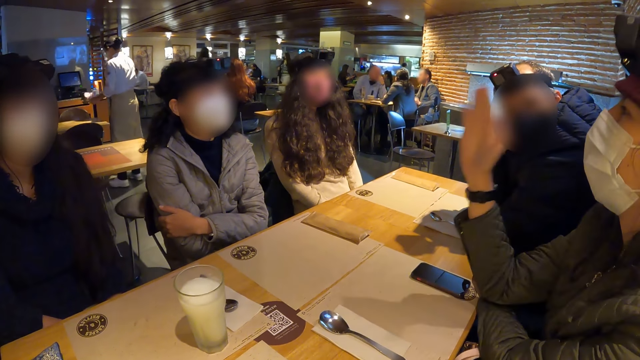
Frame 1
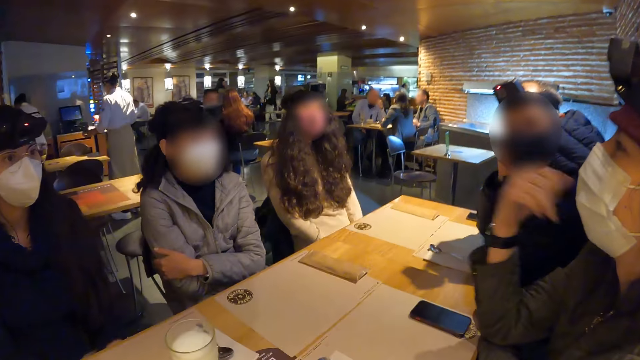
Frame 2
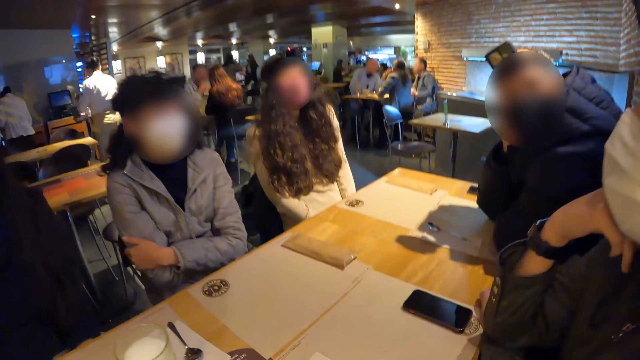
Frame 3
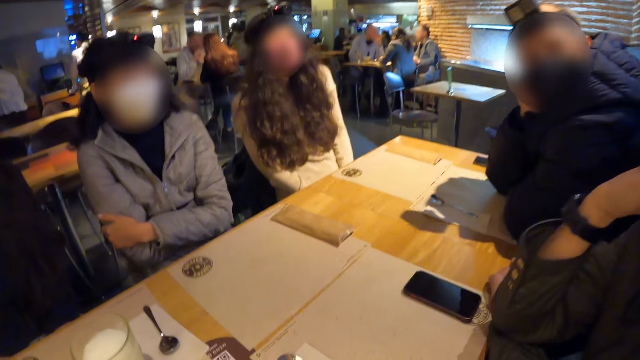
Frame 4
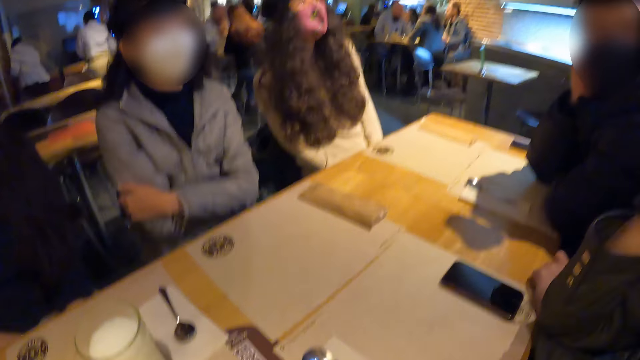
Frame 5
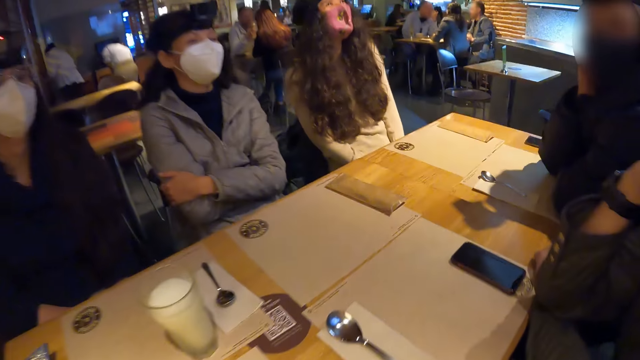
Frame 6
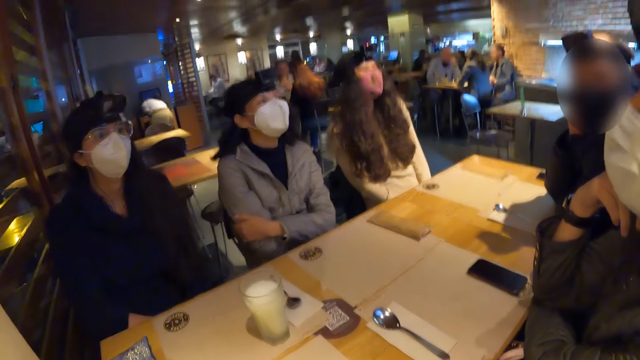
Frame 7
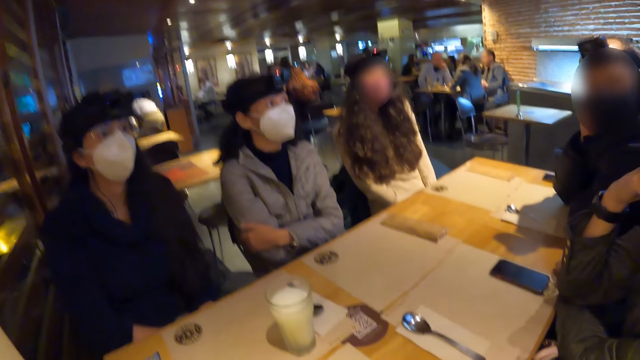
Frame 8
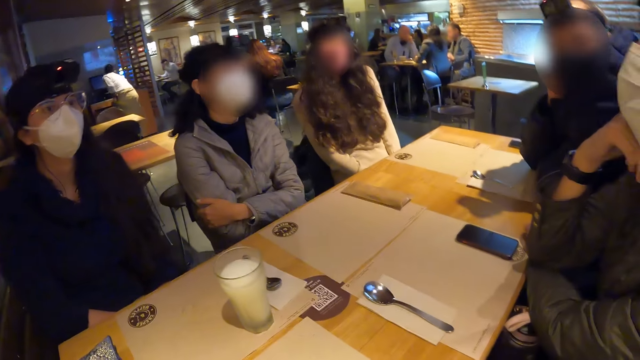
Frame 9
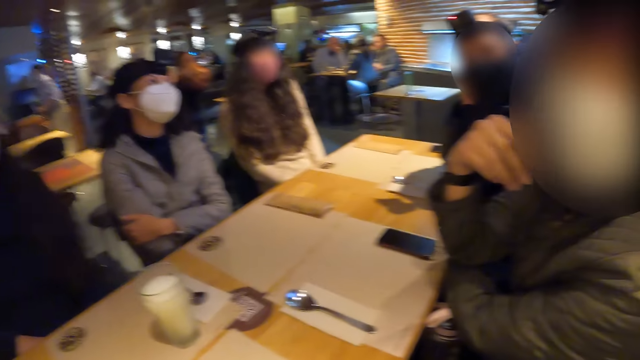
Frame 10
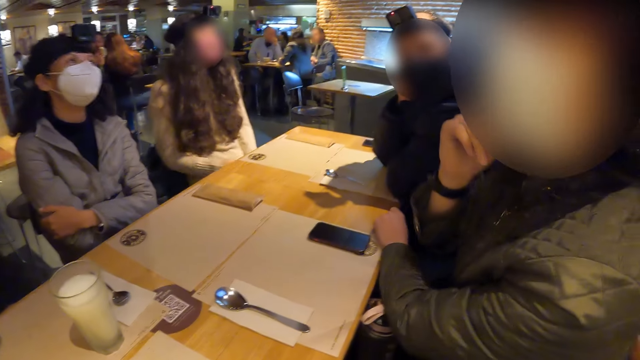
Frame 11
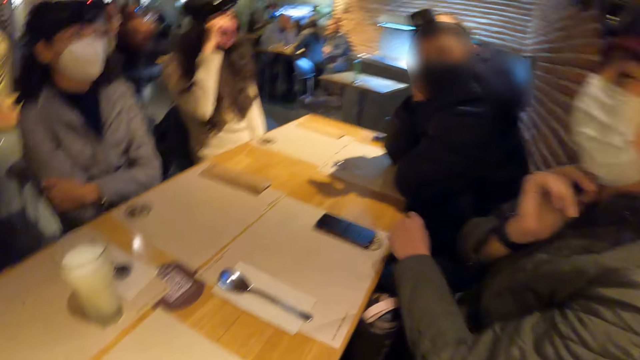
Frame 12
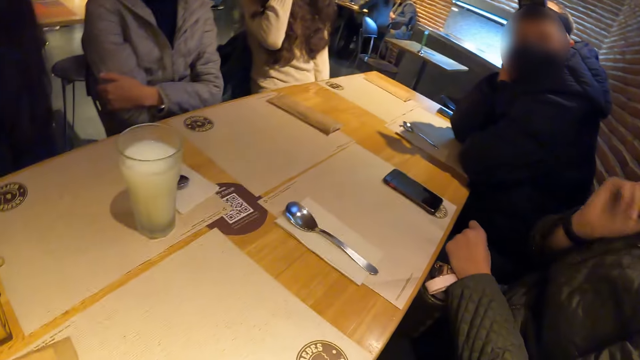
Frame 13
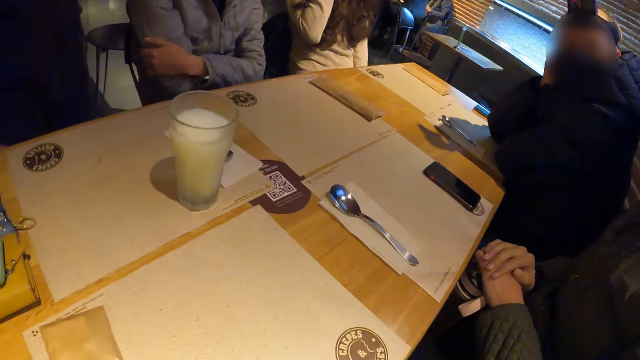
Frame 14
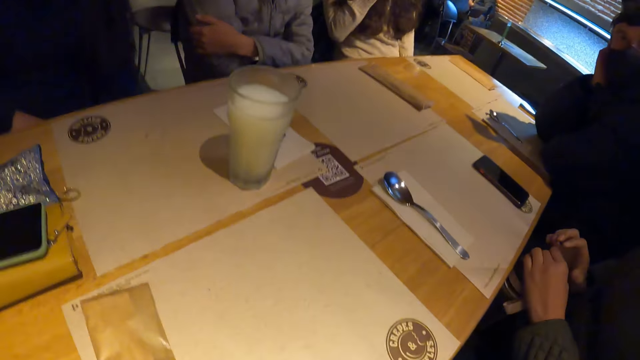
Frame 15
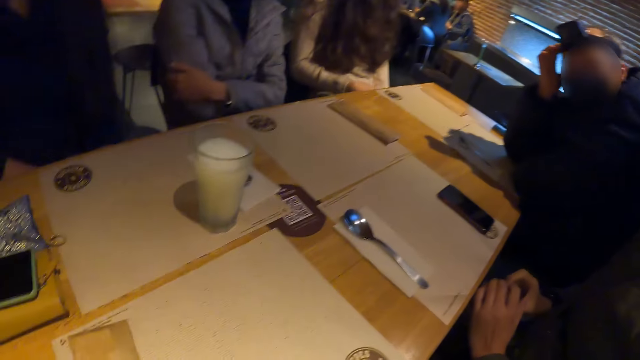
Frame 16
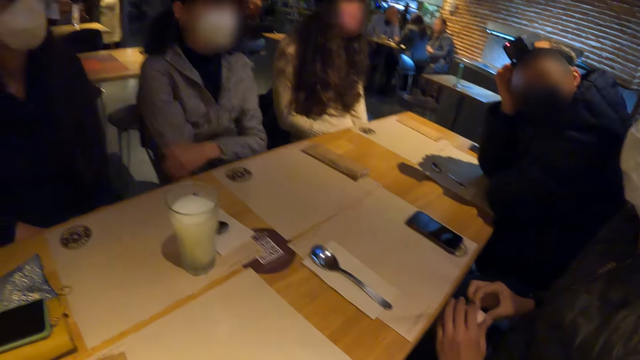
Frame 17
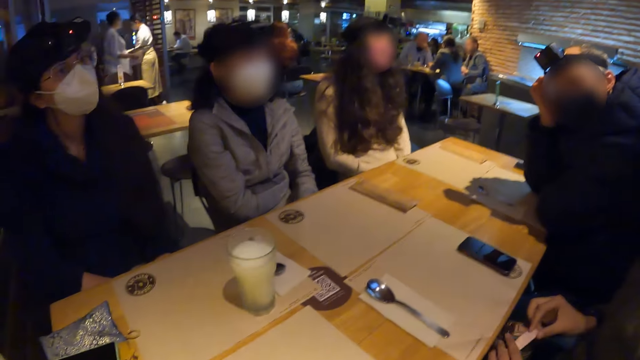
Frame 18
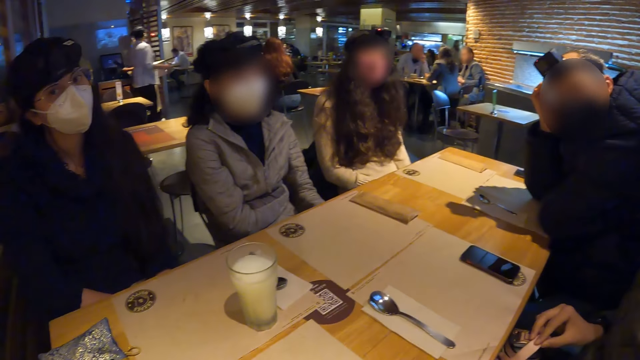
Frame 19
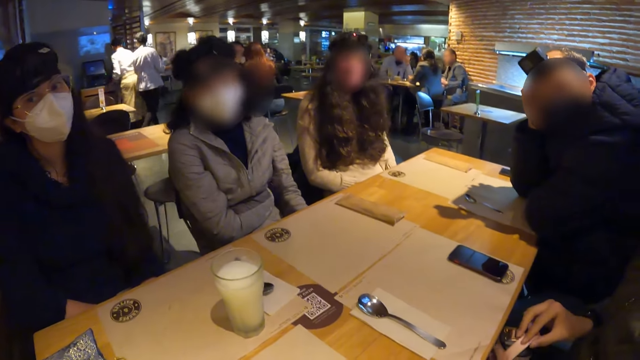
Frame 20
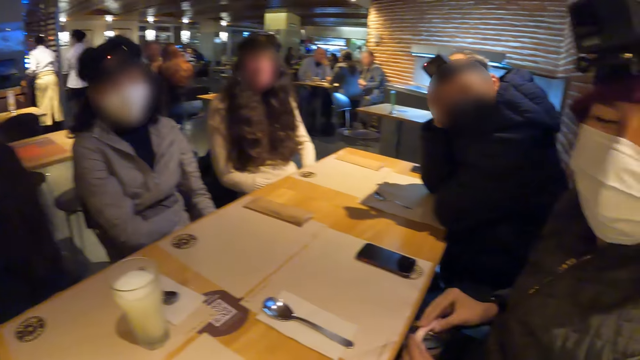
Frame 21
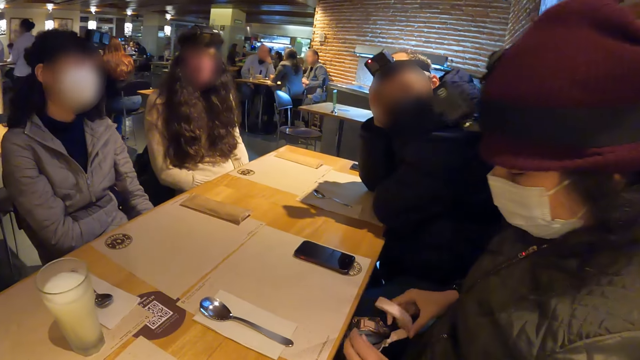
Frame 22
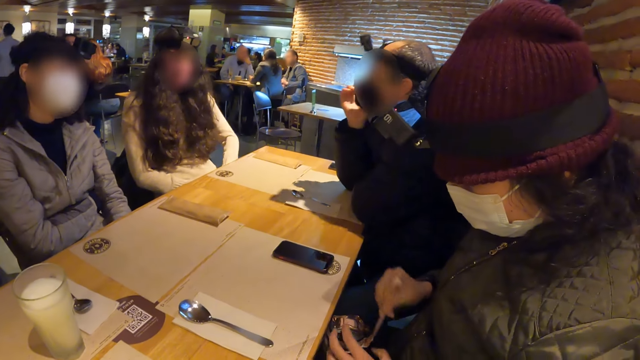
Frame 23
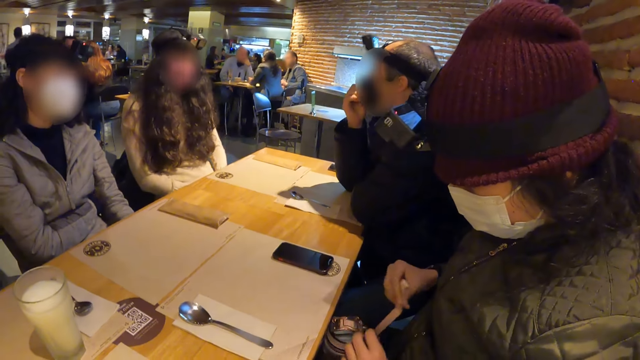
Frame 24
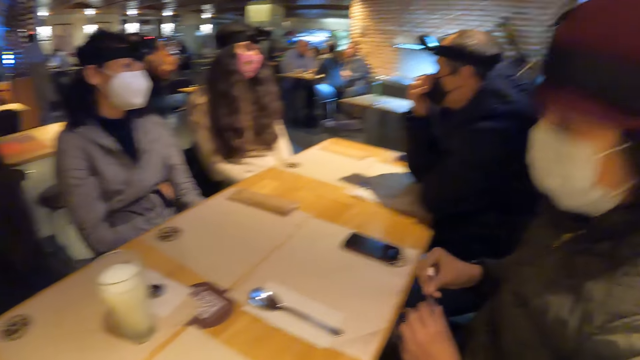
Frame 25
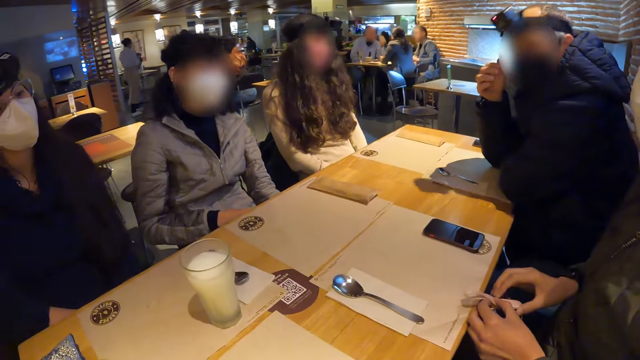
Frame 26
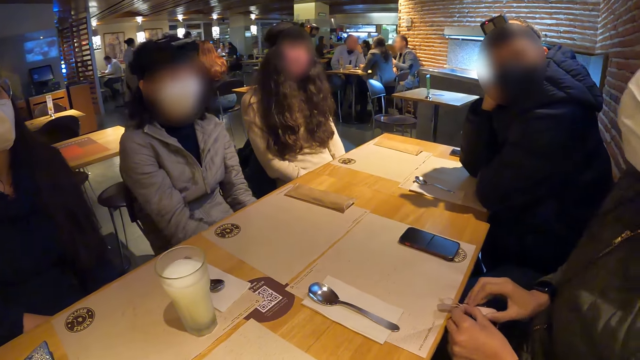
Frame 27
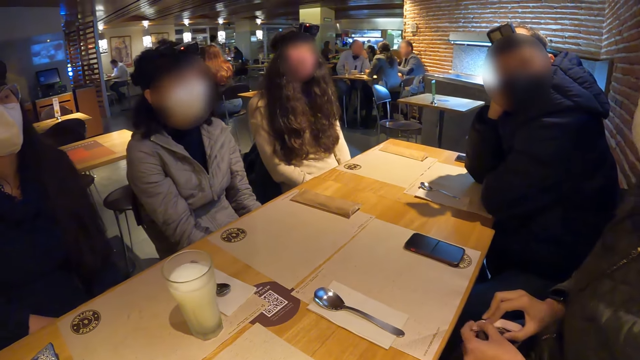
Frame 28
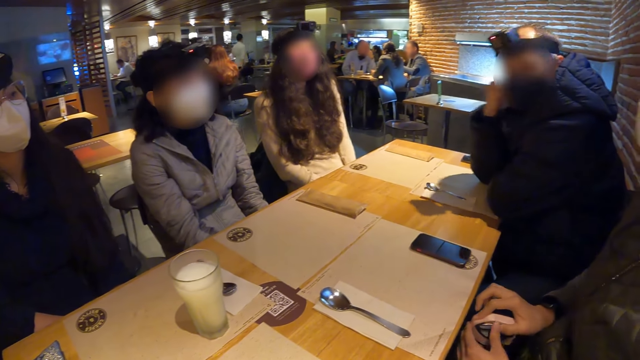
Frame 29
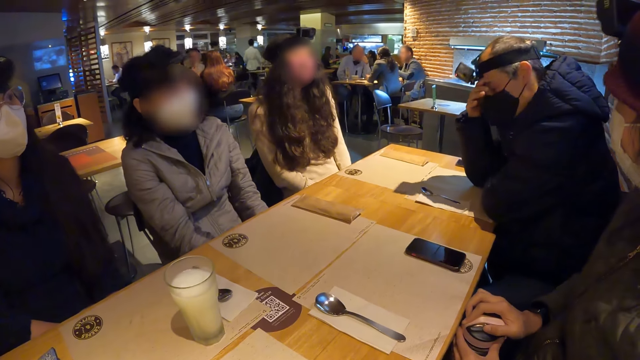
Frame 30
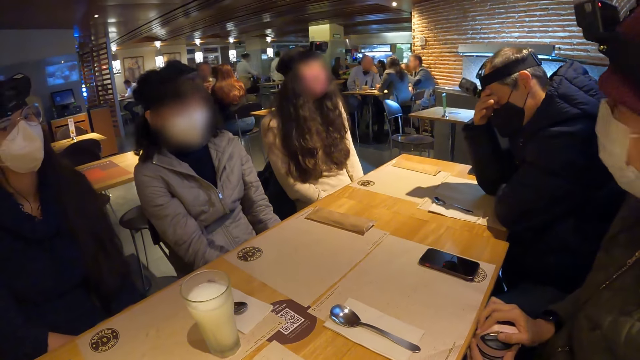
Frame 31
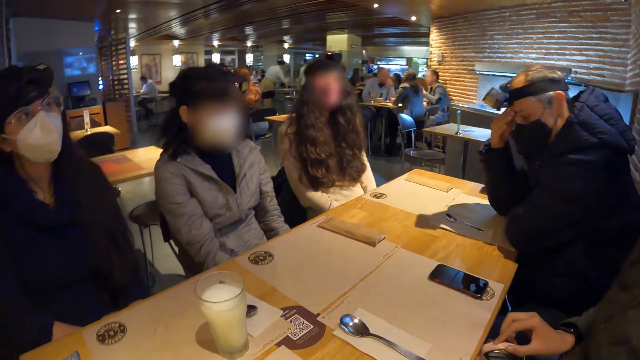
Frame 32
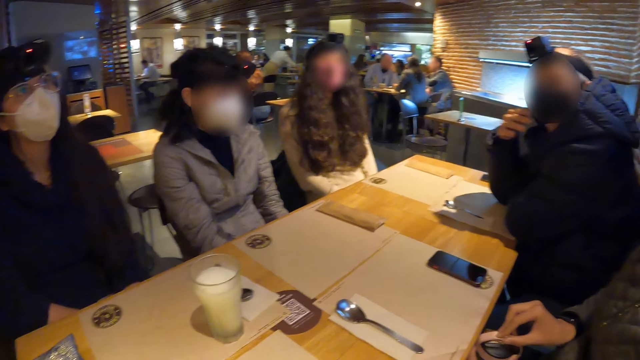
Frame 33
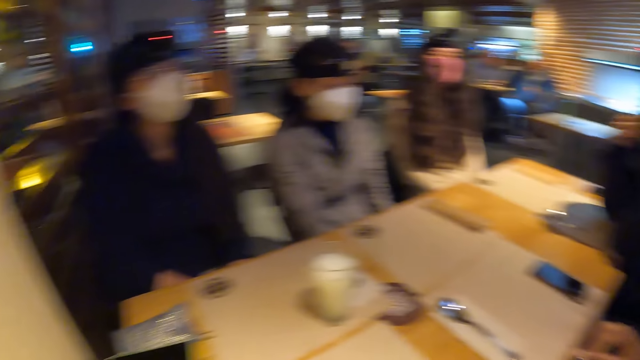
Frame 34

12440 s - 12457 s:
The camera wearer looks at the table. A man adjusts a handle of a bottle of water with his hands. The camera wearer dialogues with people around the table. Another man adjusts his nose mask with his right hand.

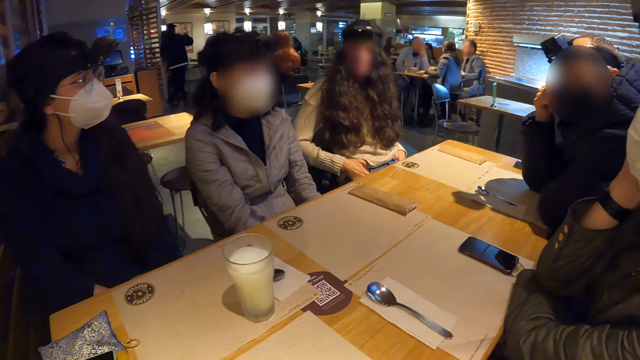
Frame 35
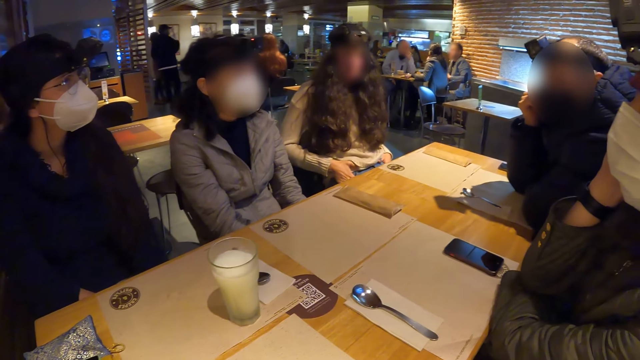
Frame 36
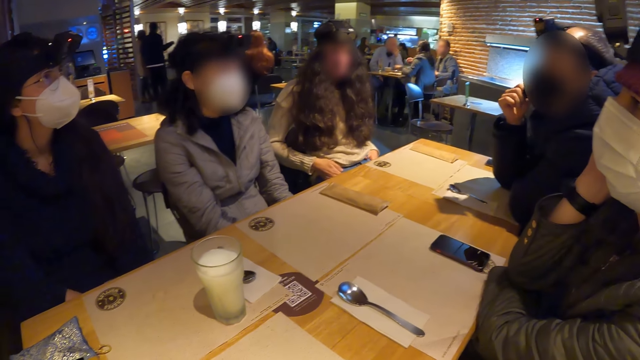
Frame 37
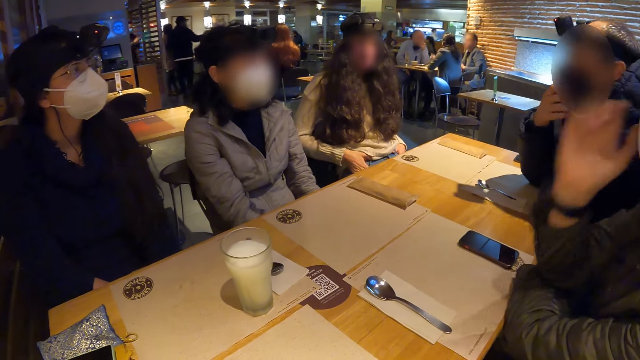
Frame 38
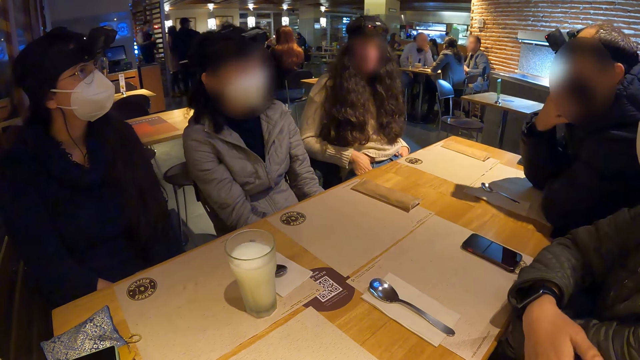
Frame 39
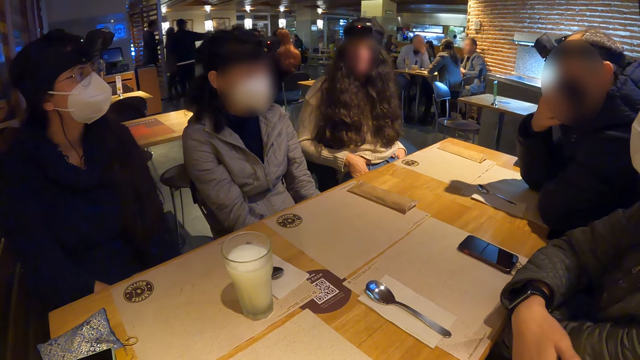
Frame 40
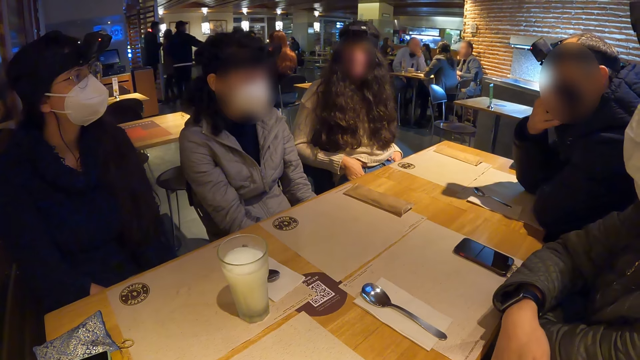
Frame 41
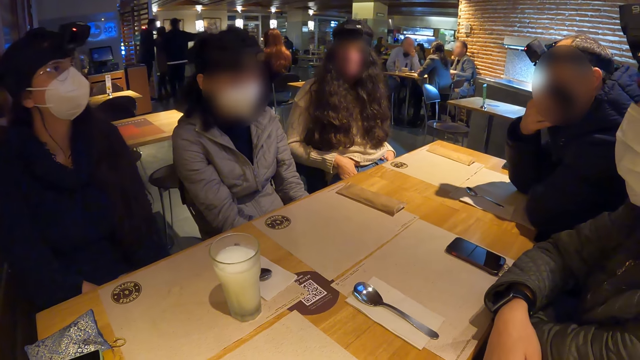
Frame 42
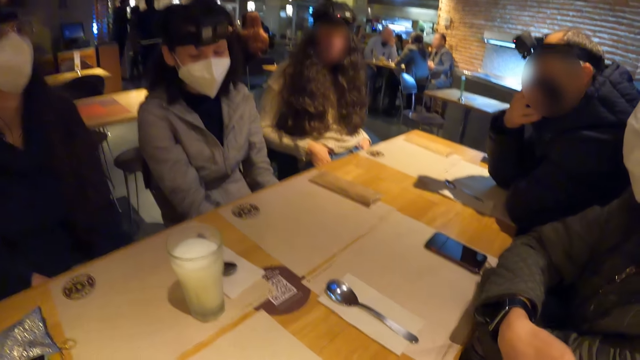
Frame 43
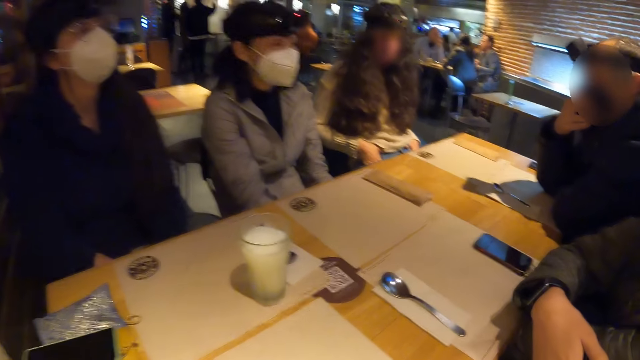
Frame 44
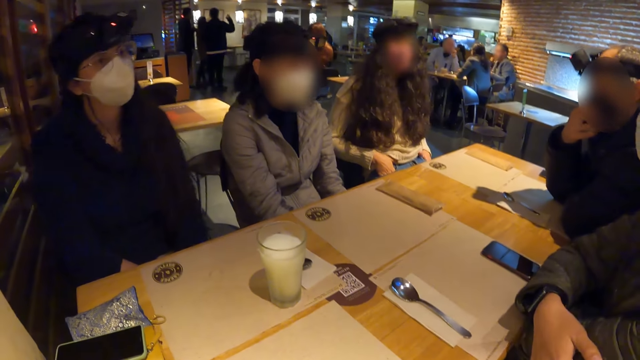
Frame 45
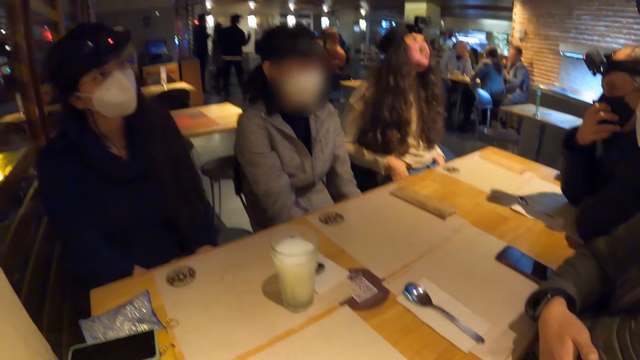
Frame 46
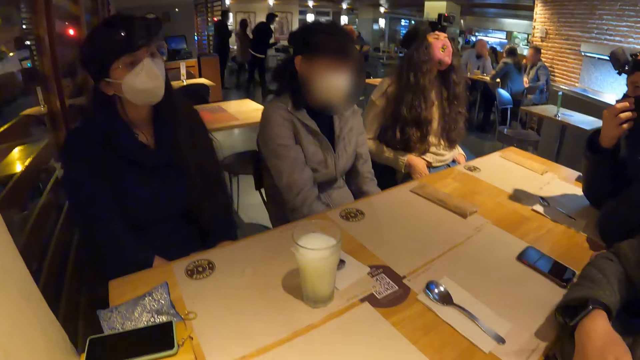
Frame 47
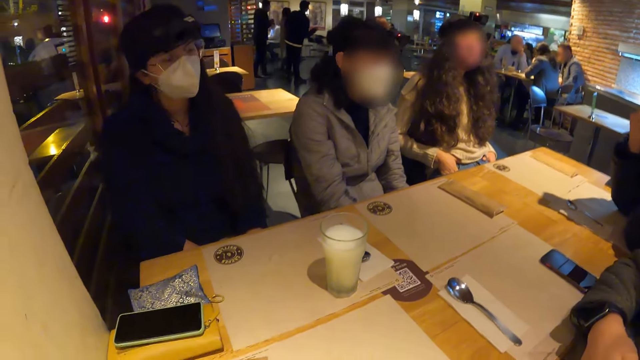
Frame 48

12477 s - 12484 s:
A man adjusts his nose mask with his right hand.
